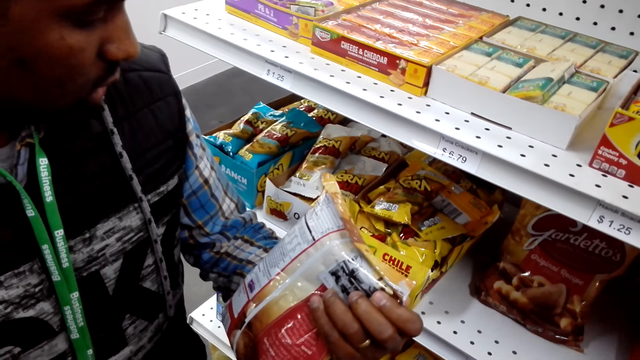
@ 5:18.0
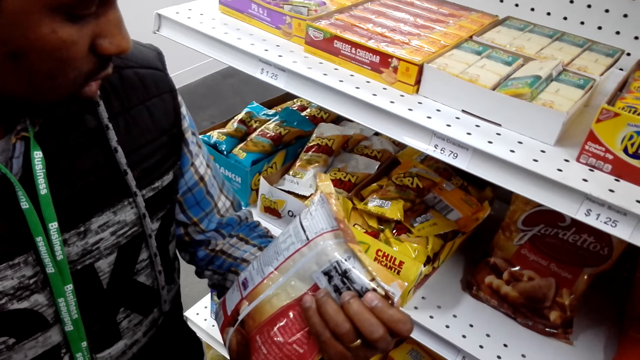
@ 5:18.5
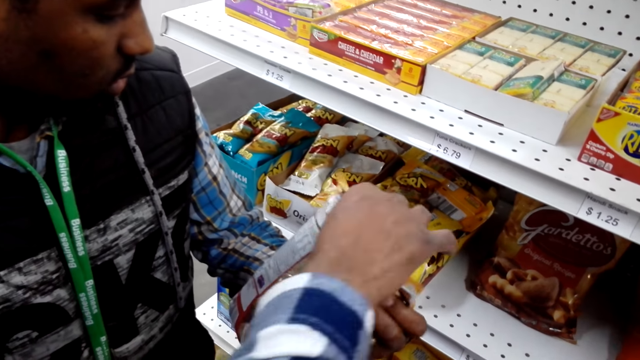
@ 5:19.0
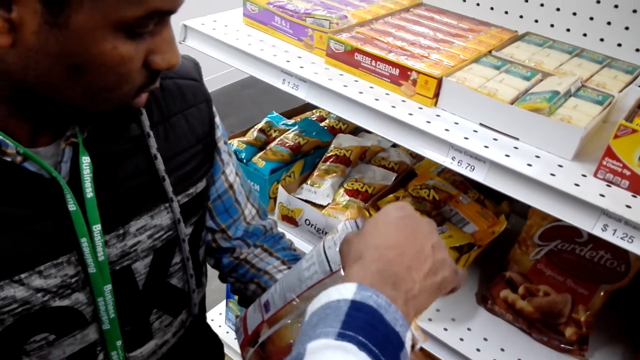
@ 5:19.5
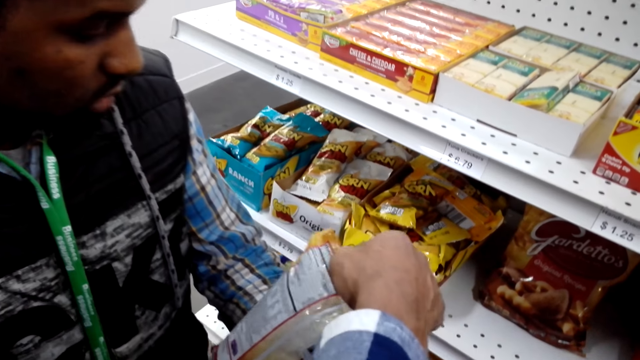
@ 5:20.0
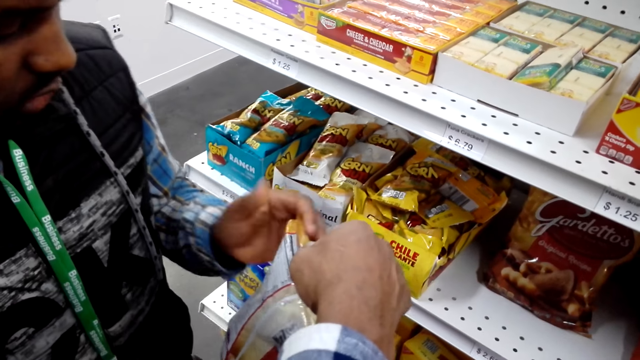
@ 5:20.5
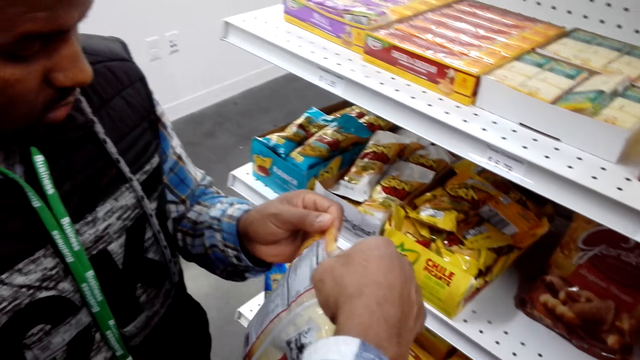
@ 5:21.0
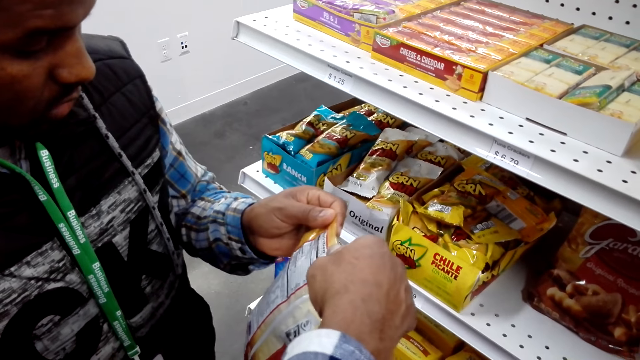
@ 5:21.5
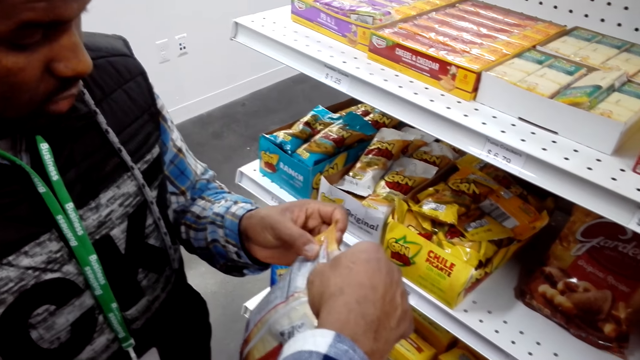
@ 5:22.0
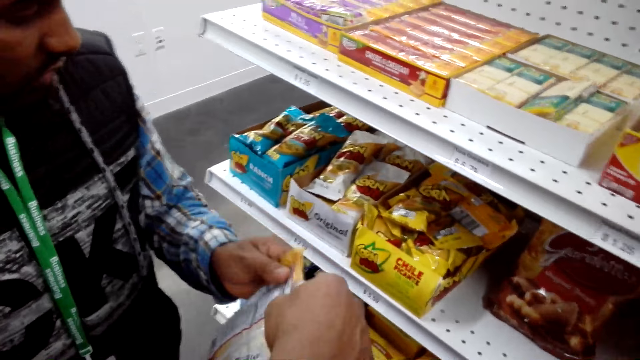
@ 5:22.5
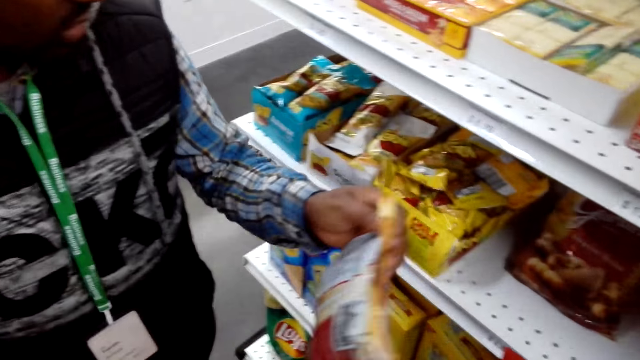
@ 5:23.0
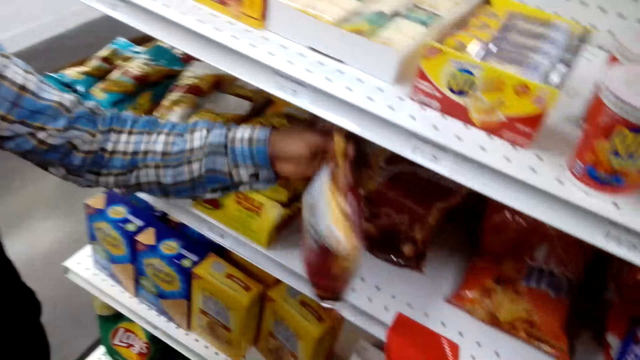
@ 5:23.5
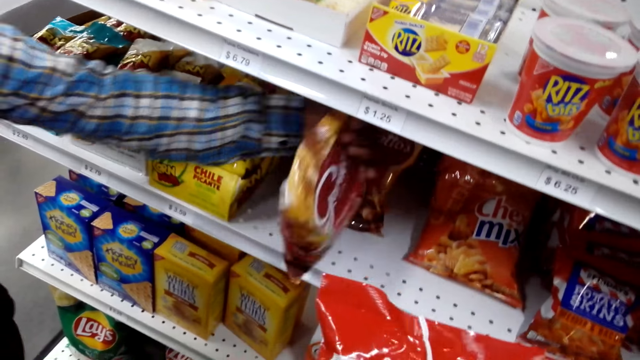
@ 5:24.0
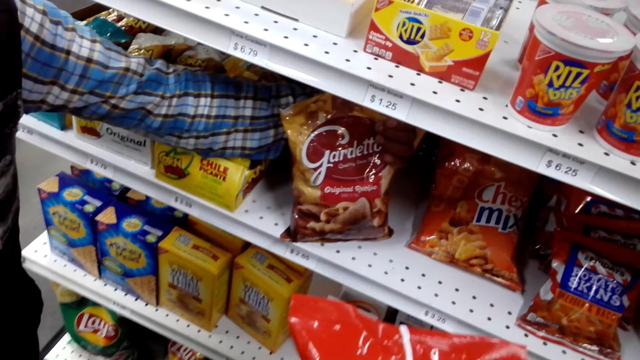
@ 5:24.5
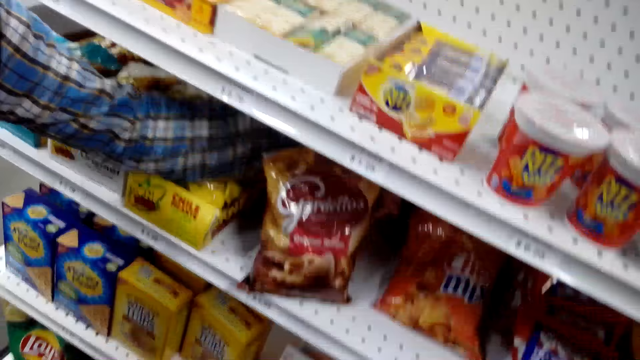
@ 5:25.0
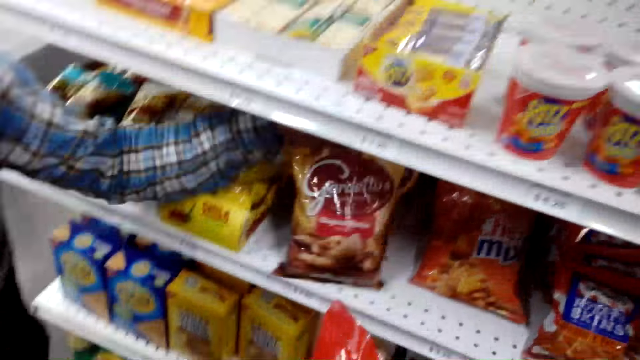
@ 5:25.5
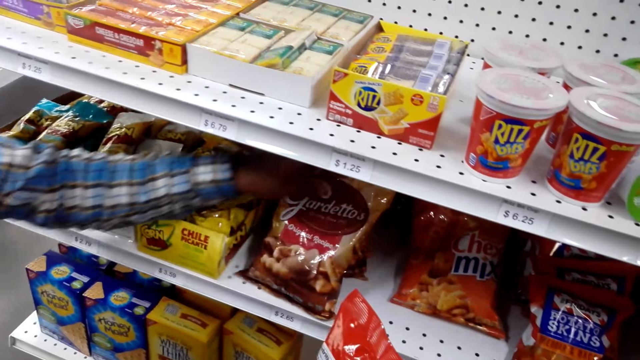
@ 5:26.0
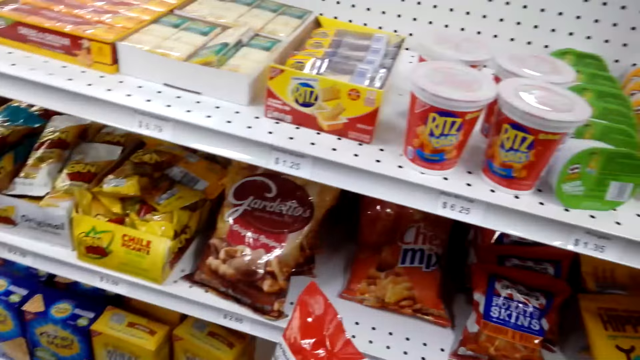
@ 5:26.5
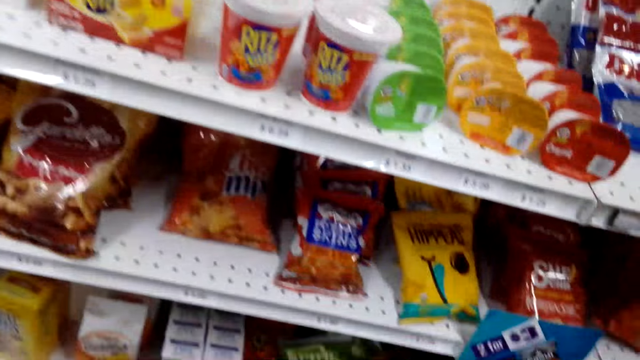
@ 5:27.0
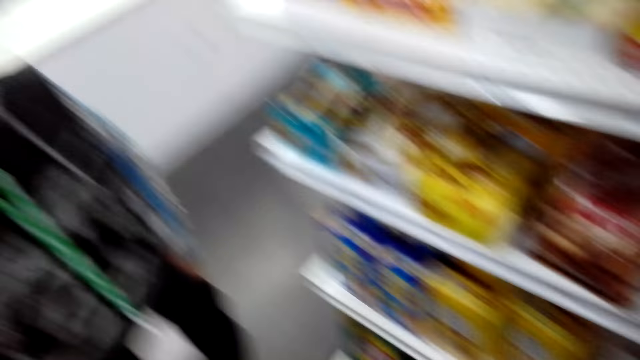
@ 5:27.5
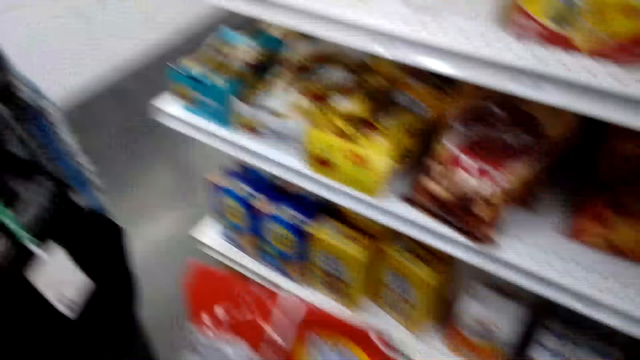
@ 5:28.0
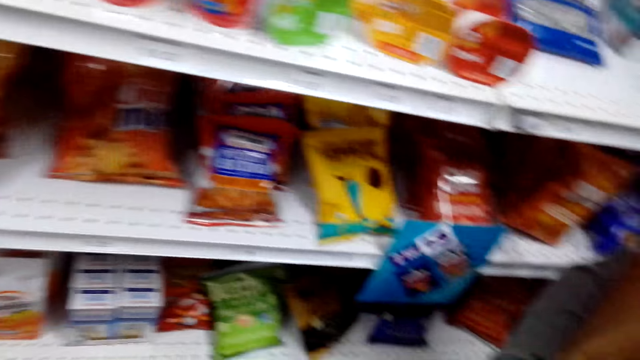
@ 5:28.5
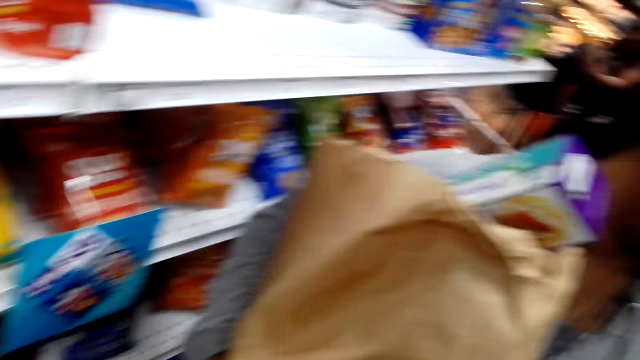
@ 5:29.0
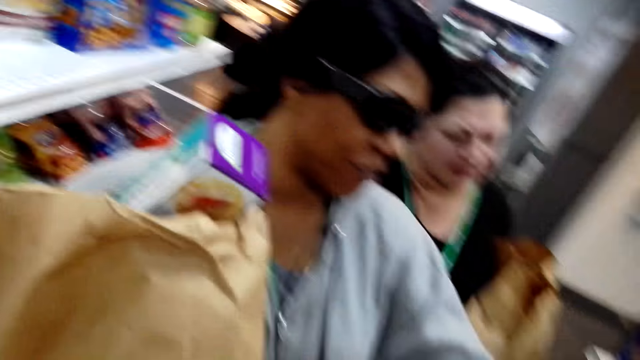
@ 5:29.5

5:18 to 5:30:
A man talks to the camera wearer. Another man holds the Gardetto's while they are still in the first man's hand. The first man returns the Gardetto's back to the shelf. The camera wearer talks to the other man.

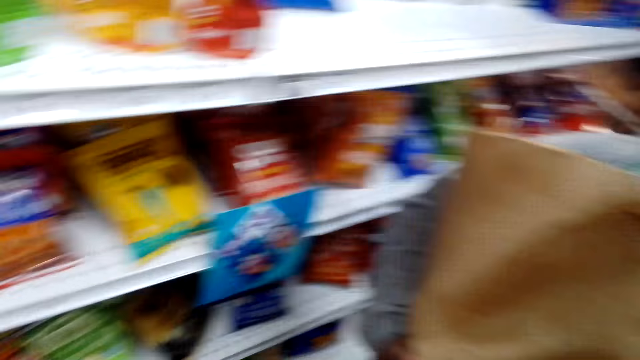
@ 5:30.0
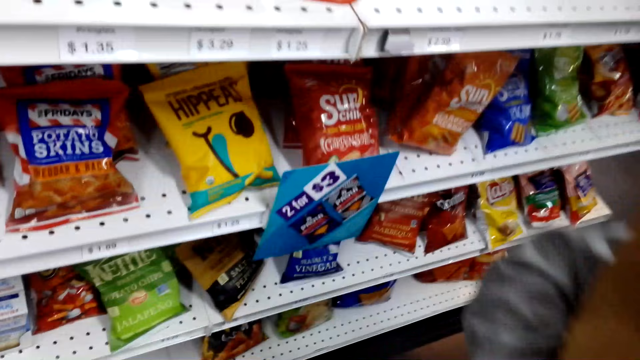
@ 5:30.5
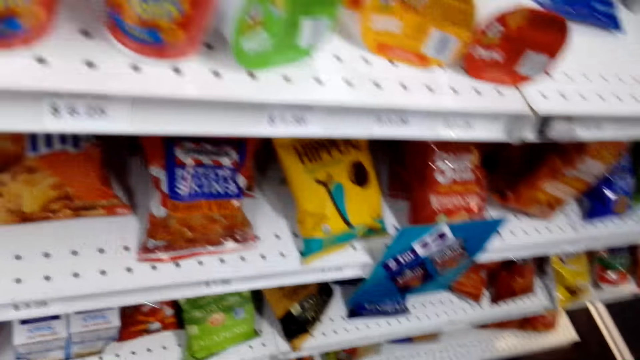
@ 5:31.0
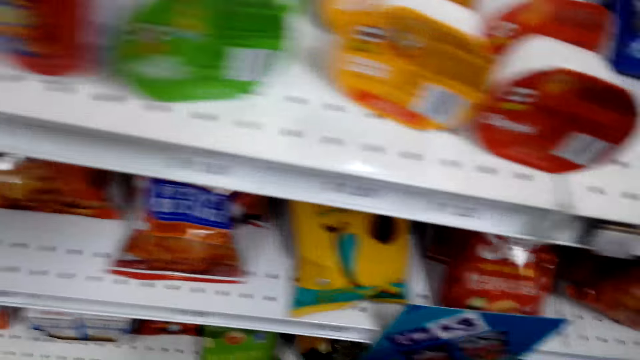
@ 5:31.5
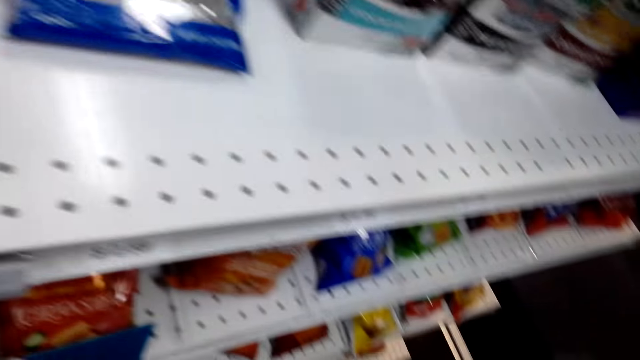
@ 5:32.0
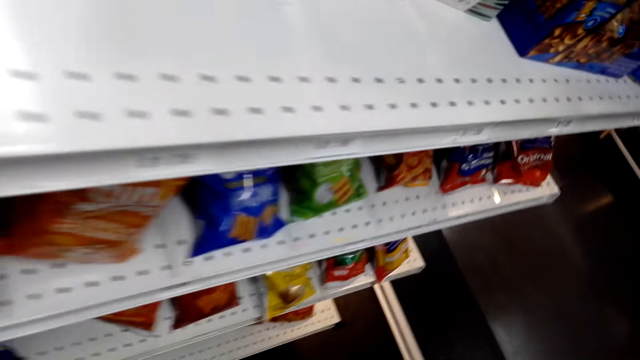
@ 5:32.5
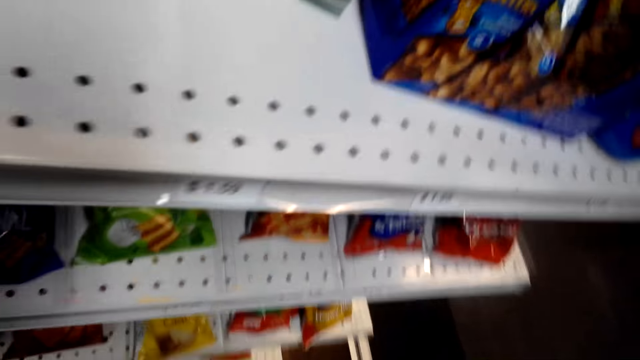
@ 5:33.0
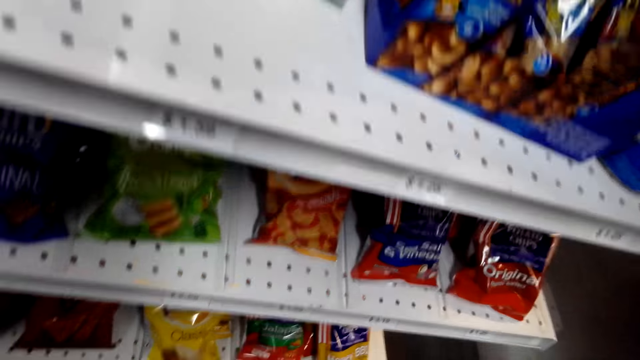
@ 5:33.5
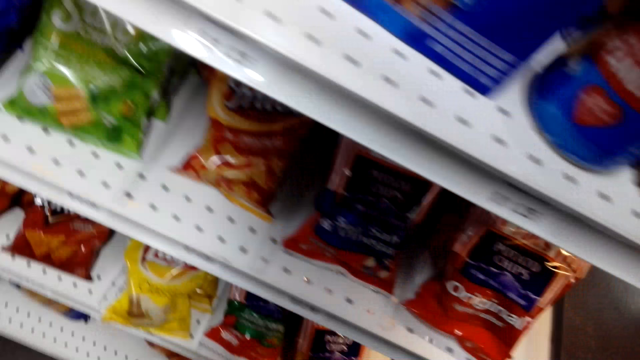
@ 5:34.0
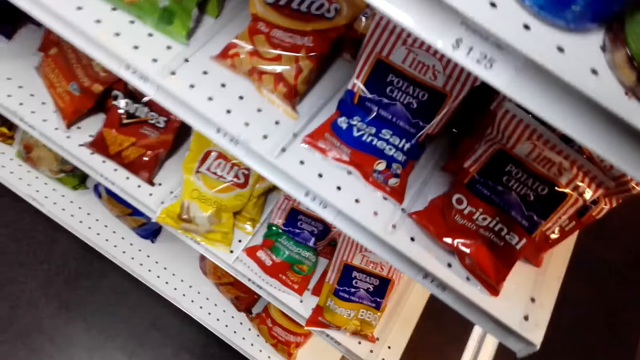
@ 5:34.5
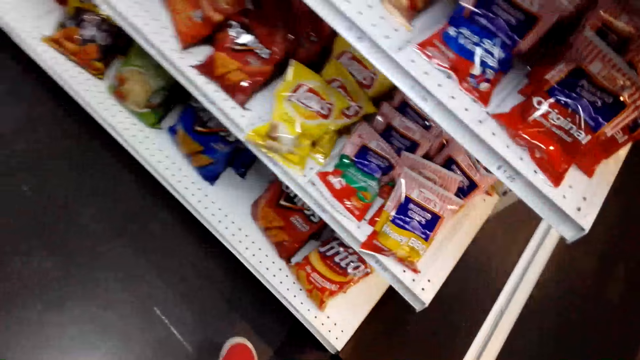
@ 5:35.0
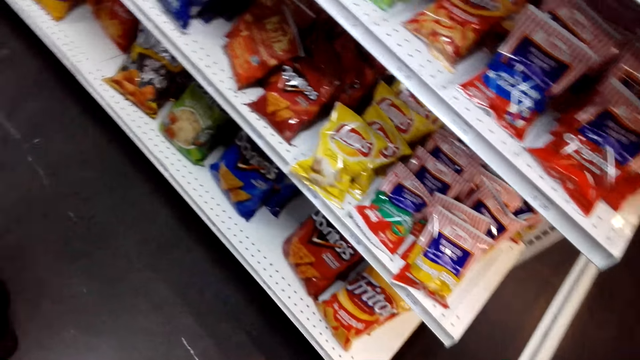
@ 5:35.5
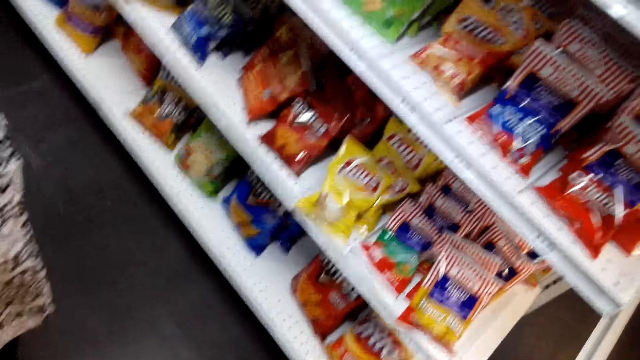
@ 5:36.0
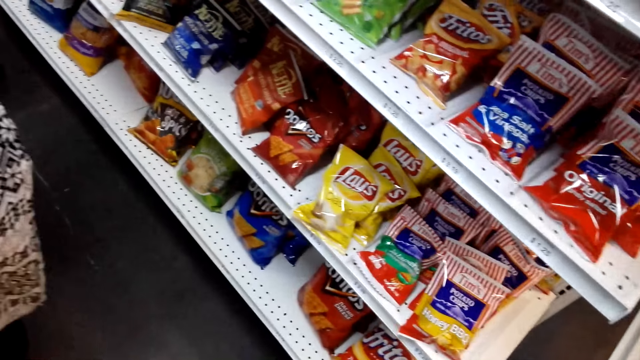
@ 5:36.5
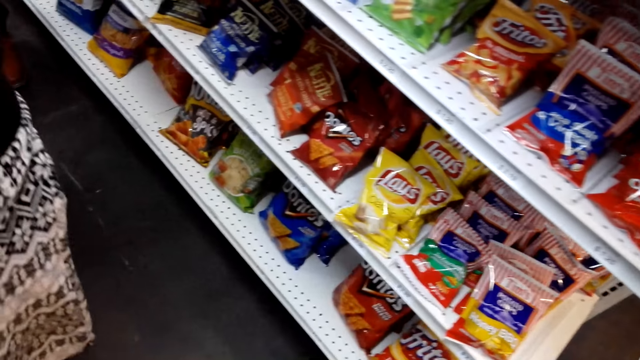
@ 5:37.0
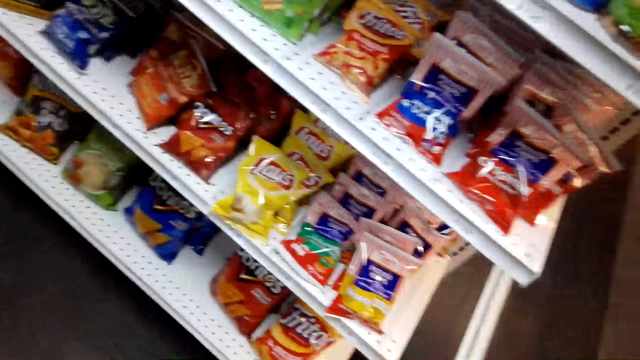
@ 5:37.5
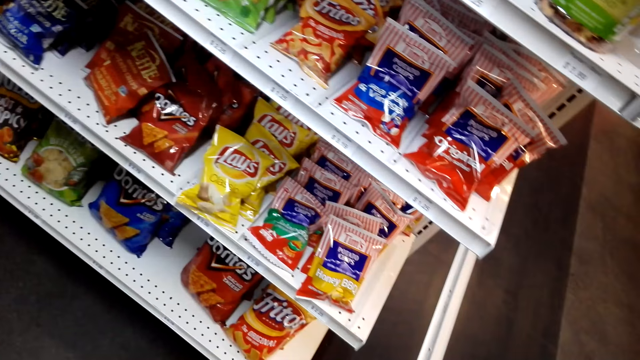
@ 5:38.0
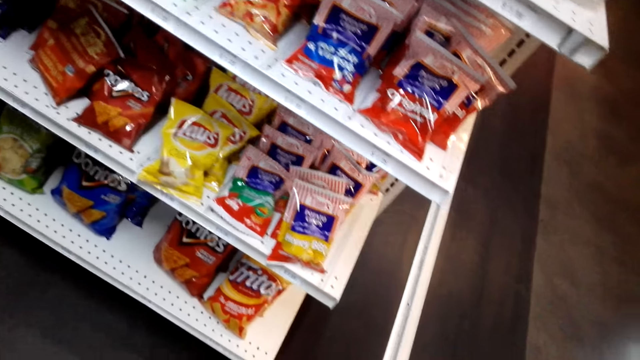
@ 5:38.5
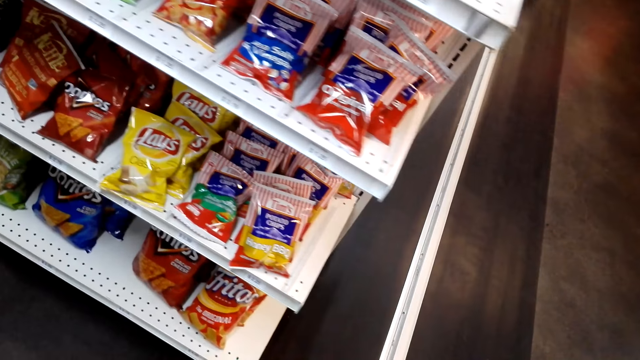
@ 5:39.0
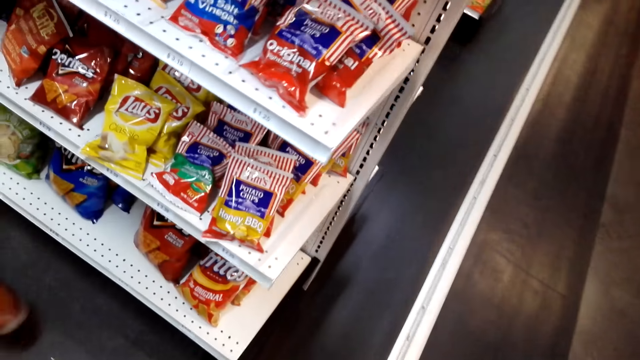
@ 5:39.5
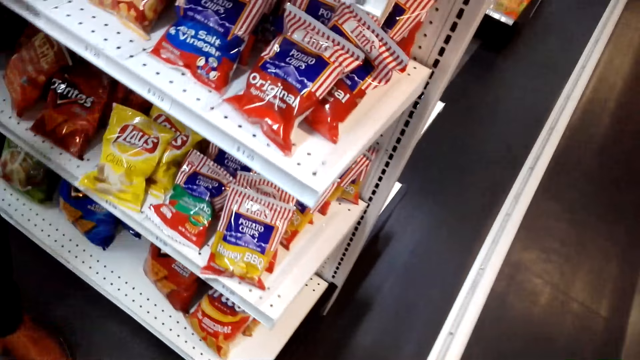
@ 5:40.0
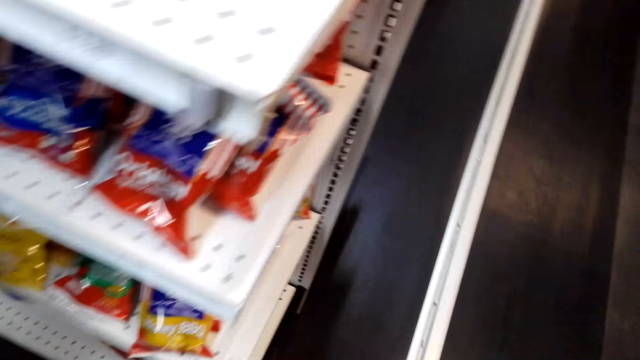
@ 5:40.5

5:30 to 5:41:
The camera wearer looks at the items on the shelf.
